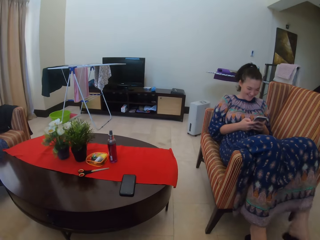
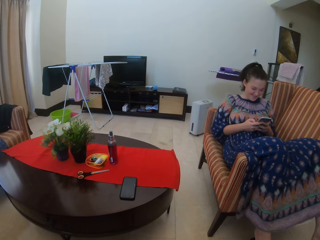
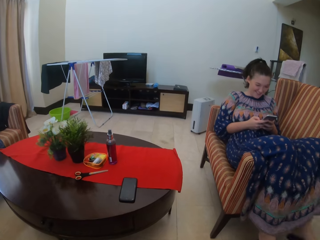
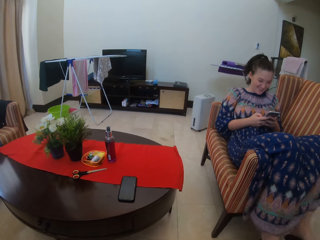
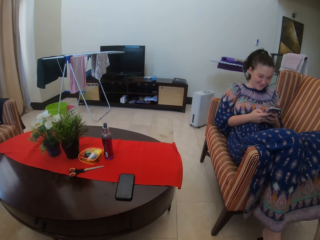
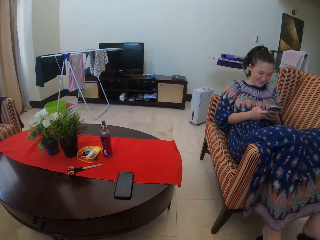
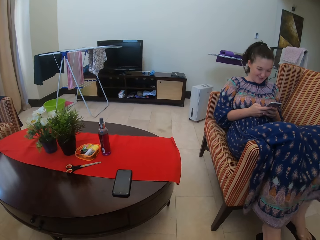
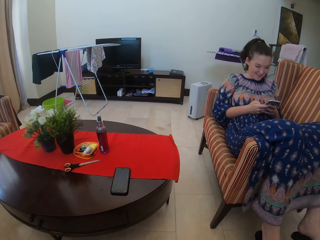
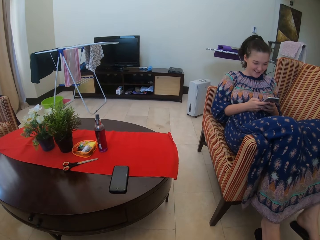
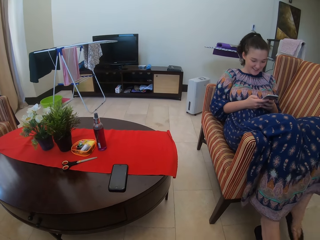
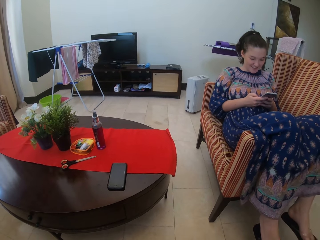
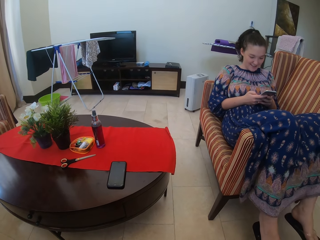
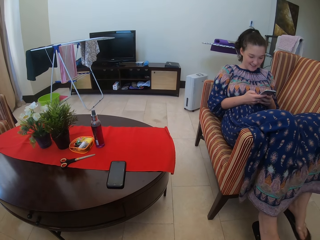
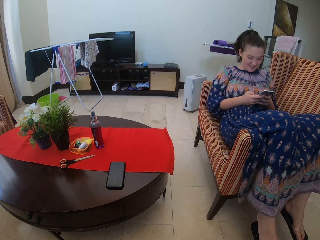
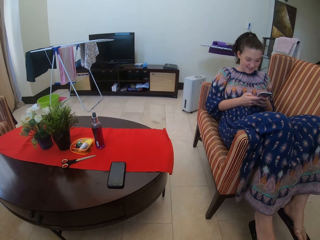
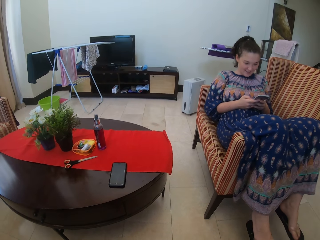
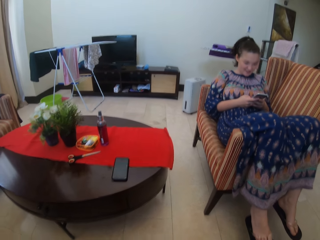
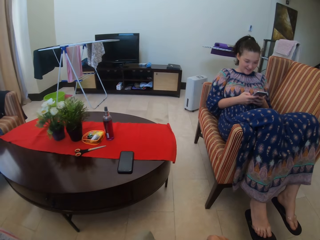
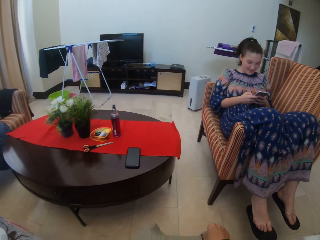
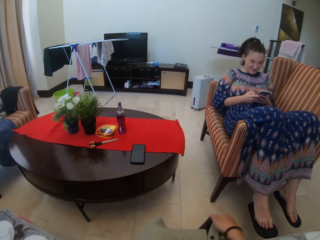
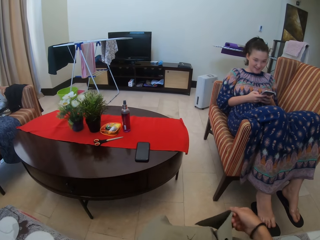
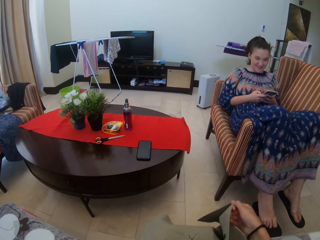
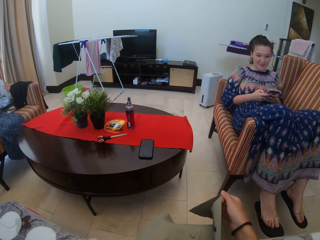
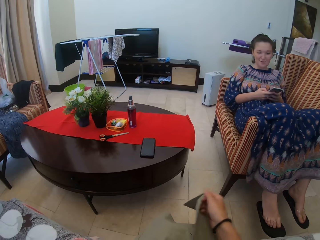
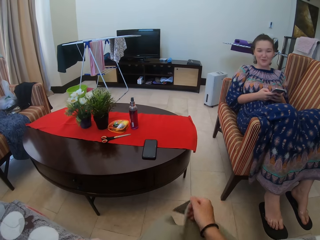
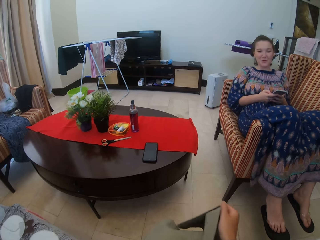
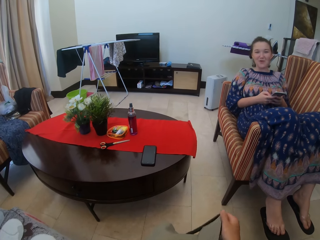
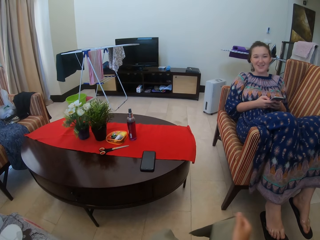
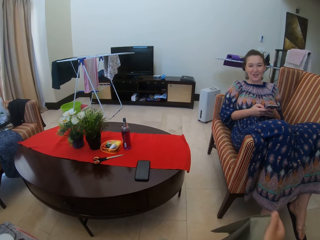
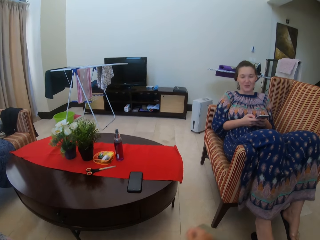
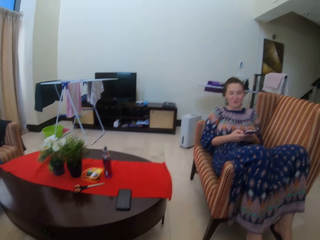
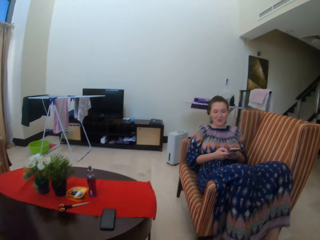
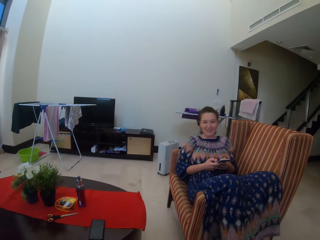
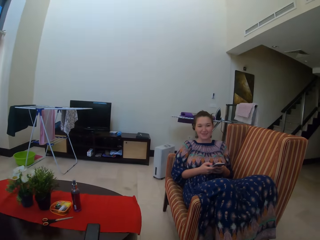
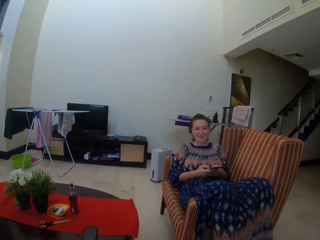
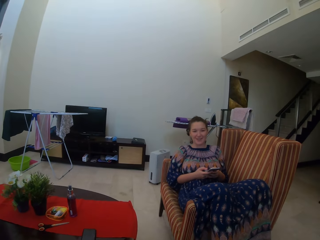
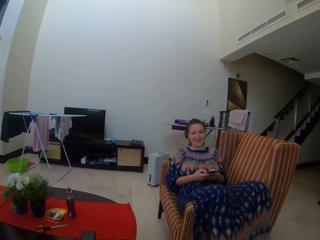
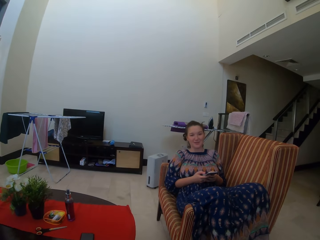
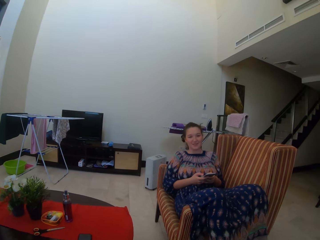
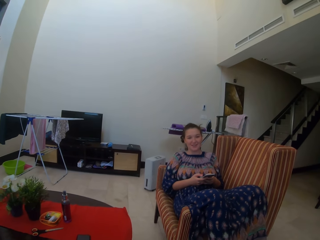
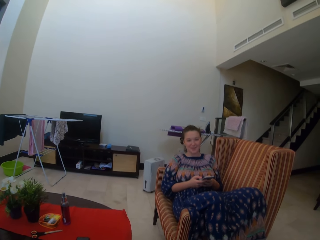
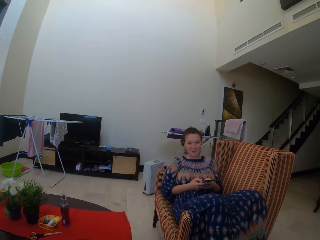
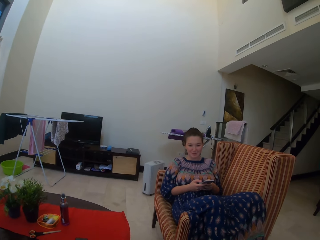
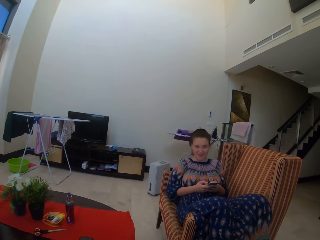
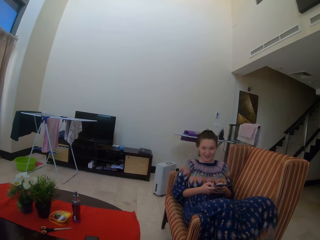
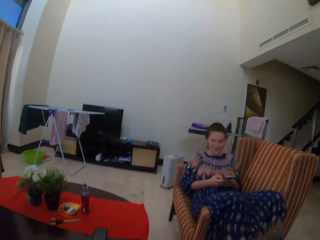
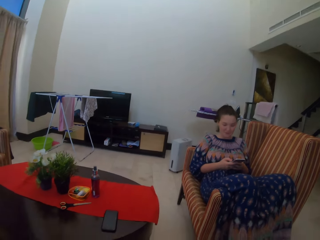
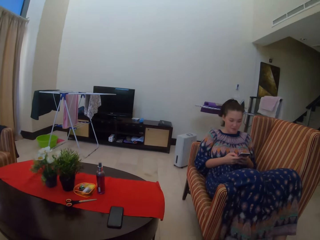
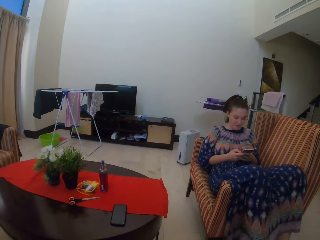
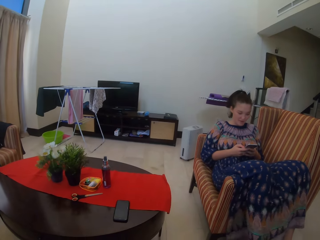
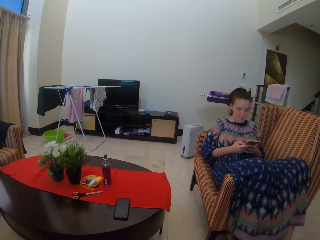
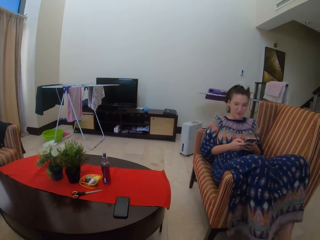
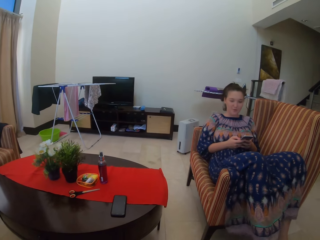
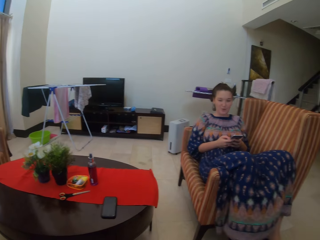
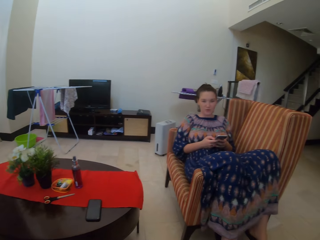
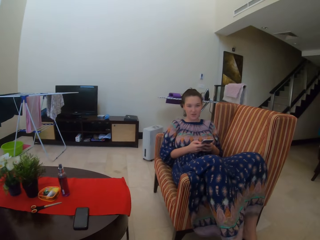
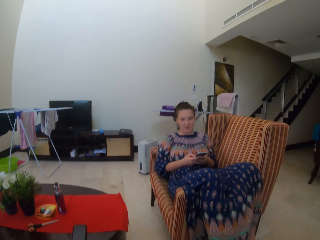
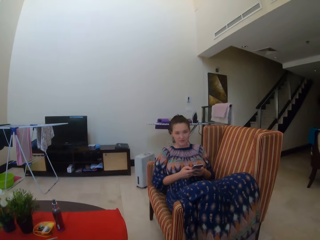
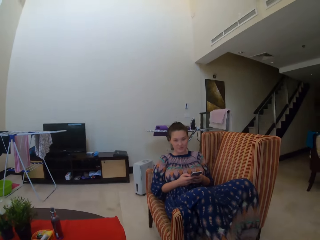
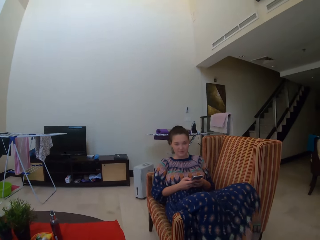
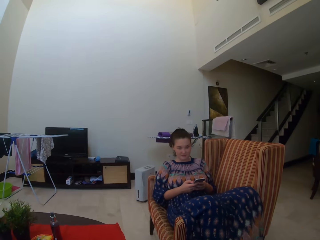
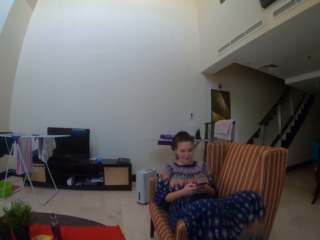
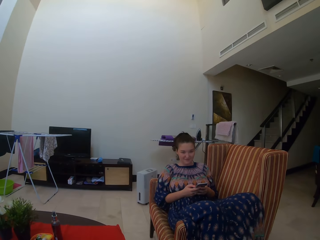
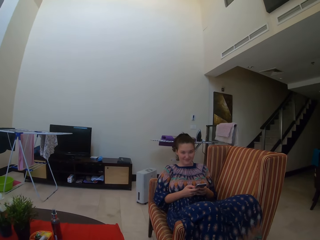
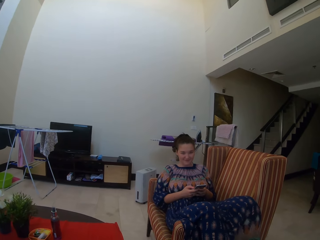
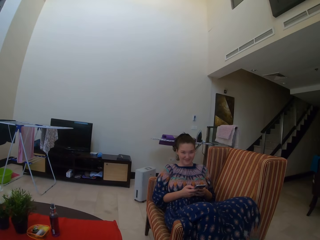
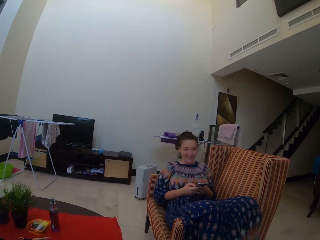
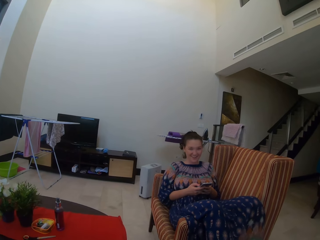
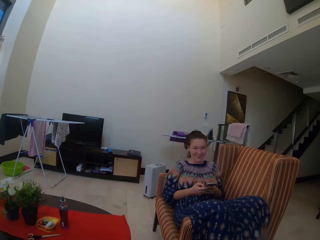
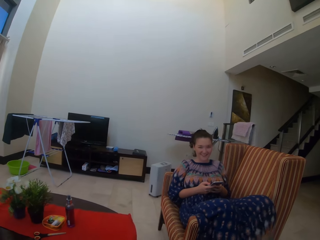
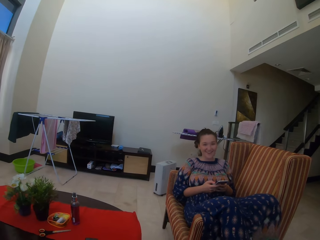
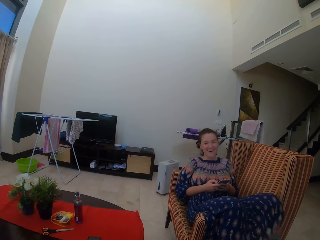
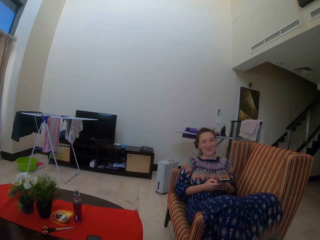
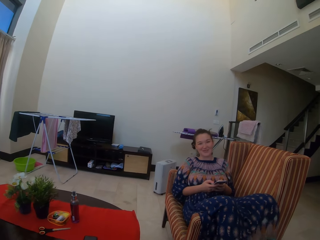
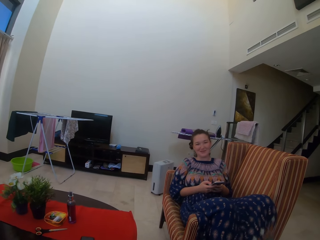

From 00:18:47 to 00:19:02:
The camera wearer holds a cloth in her right hand. She lifts a fabric. A man speaks to the camera wearer.

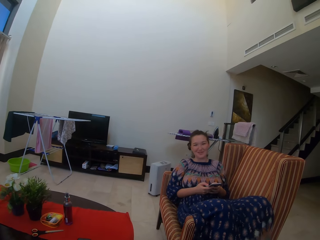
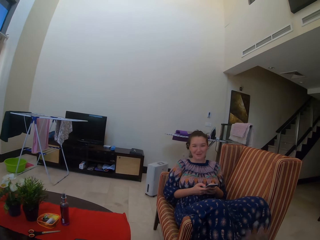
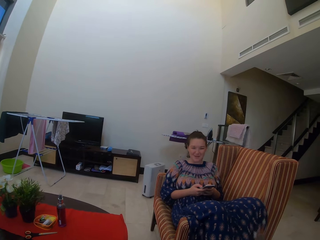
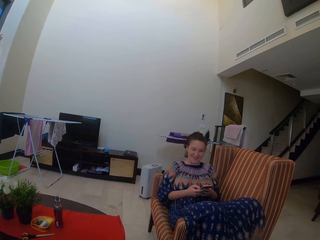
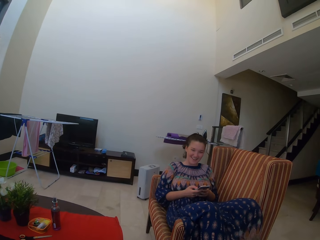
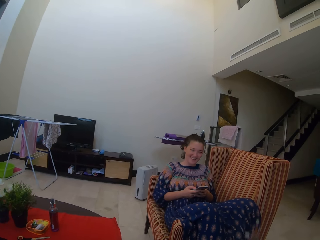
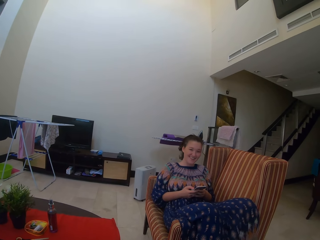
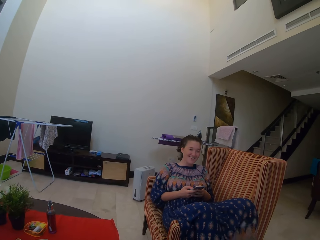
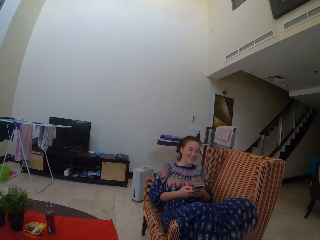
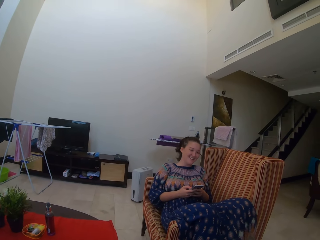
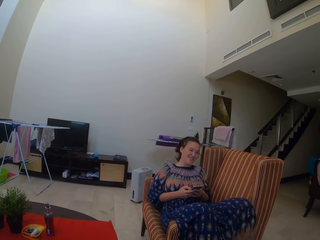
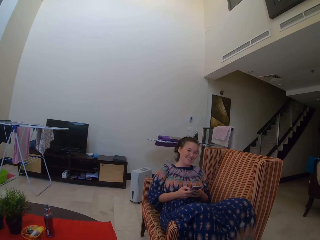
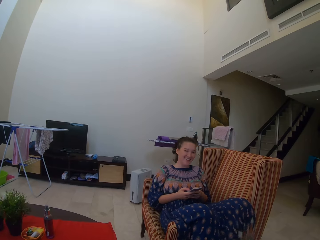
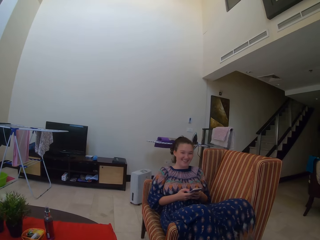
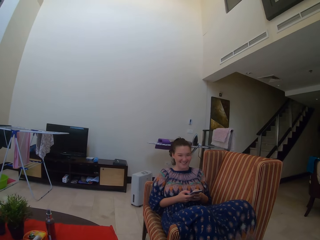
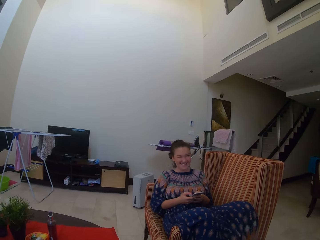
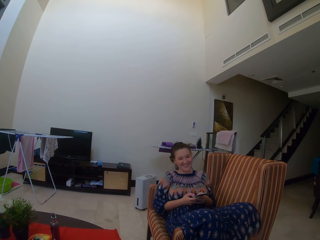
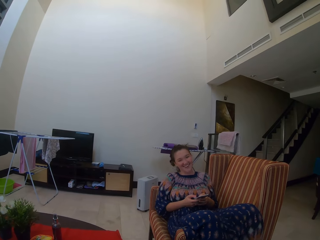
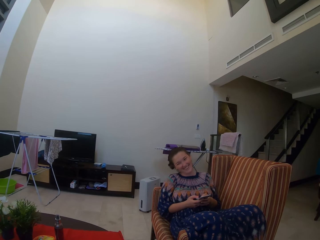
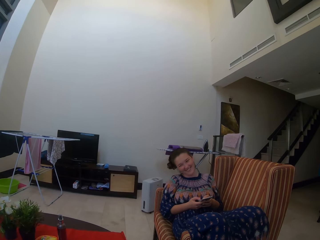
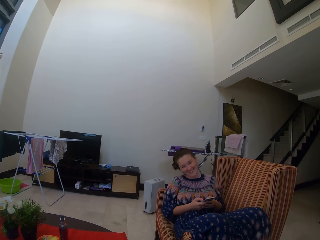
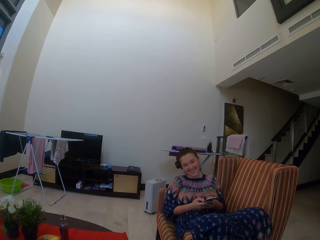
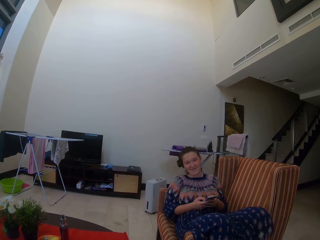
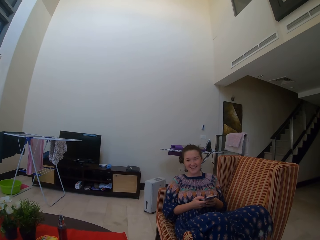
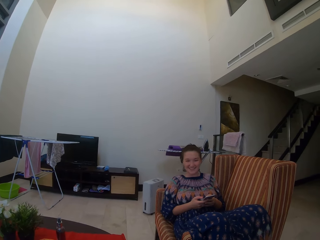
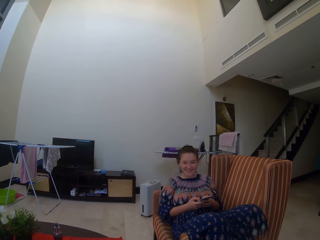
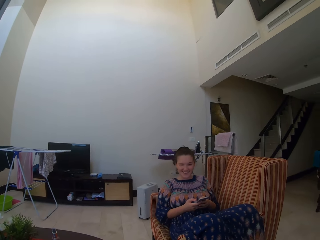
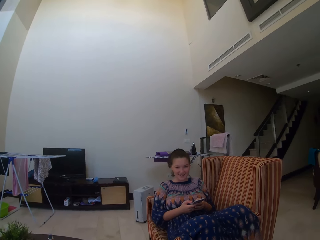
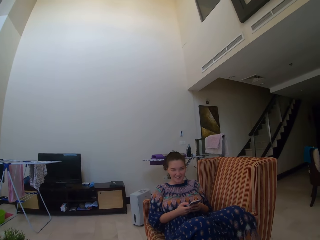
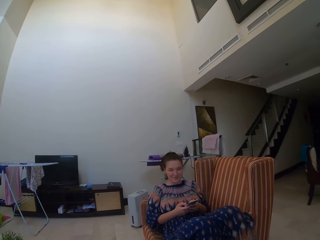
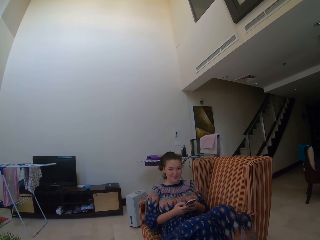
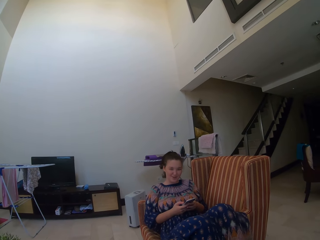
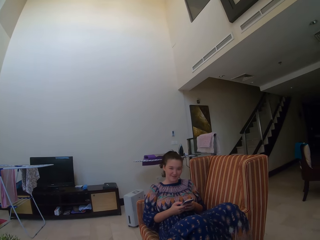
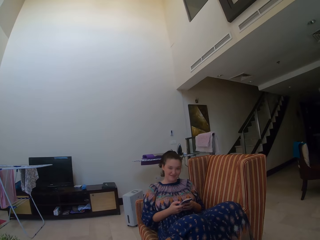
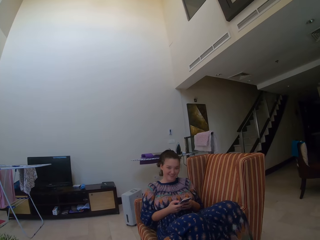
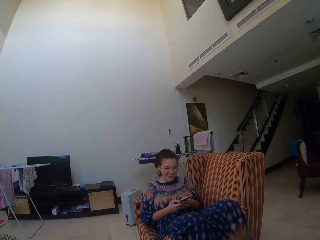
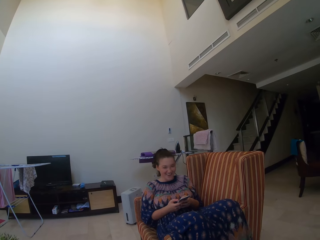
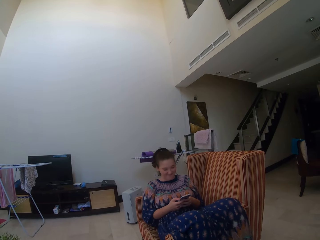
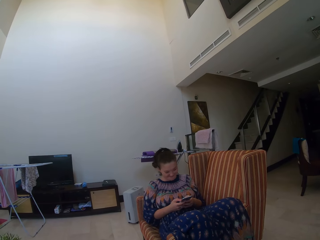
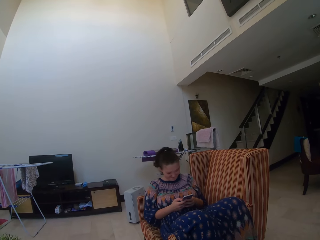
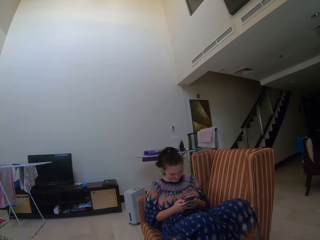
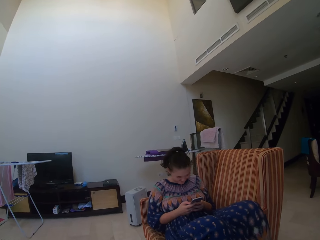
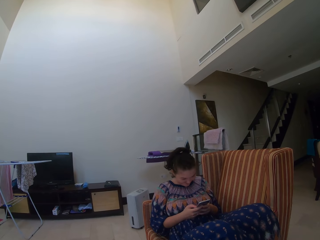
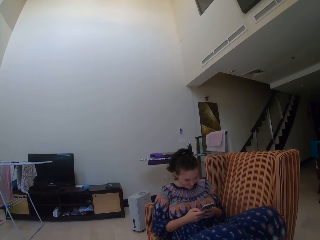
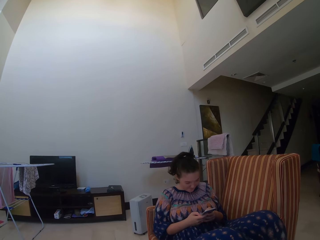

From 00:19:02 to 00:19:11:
A man laughs.
